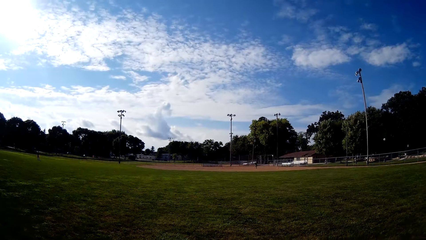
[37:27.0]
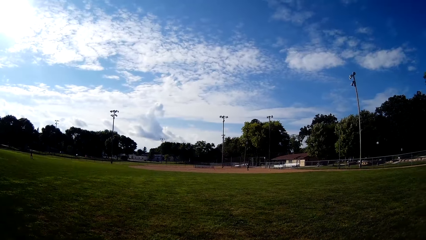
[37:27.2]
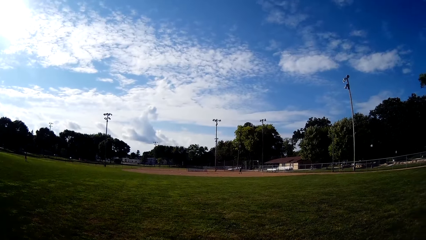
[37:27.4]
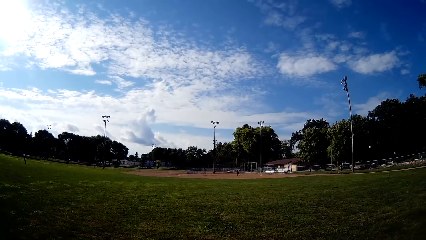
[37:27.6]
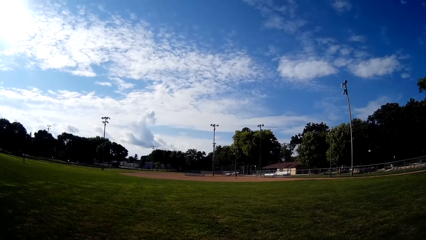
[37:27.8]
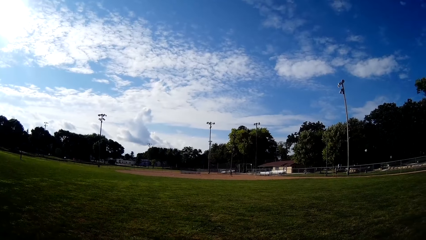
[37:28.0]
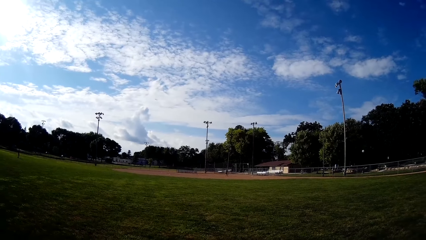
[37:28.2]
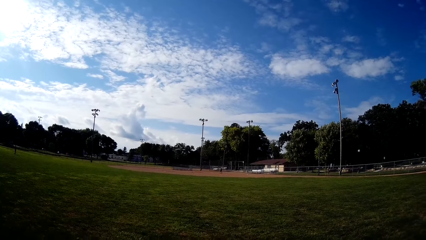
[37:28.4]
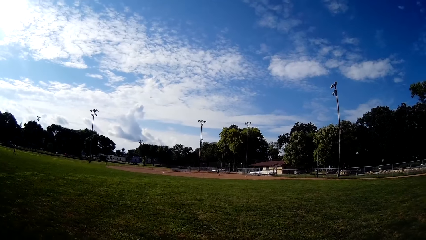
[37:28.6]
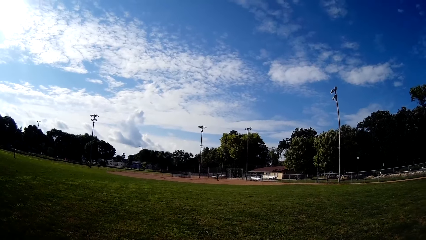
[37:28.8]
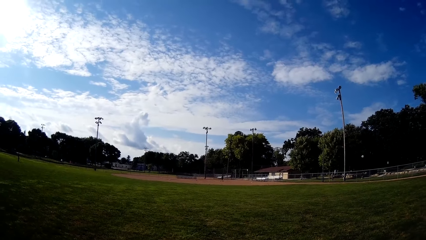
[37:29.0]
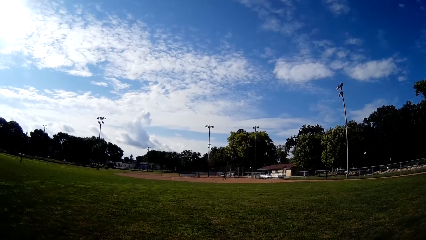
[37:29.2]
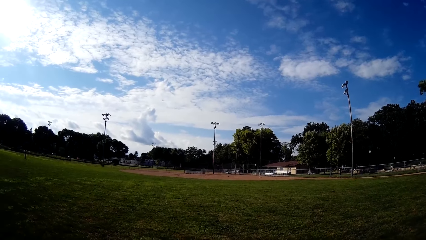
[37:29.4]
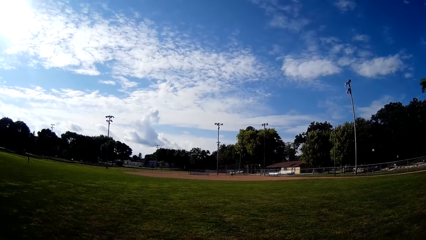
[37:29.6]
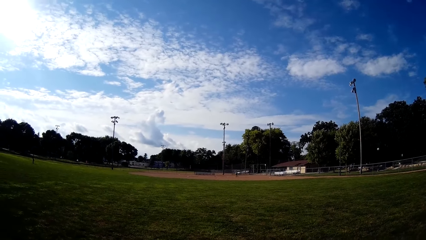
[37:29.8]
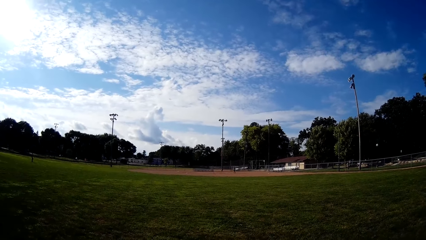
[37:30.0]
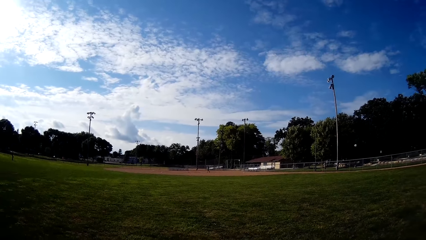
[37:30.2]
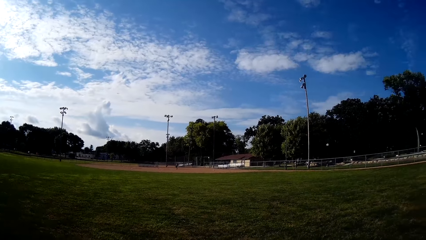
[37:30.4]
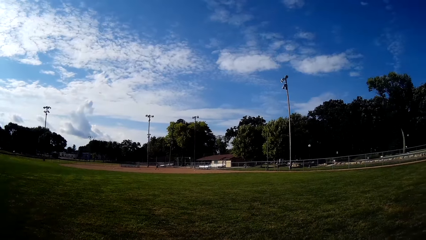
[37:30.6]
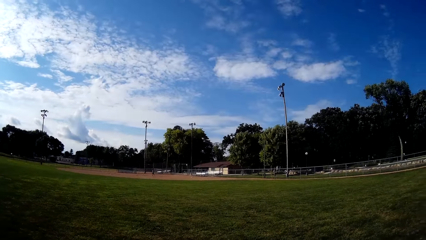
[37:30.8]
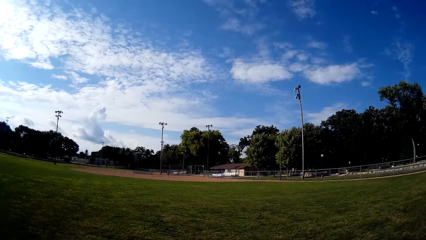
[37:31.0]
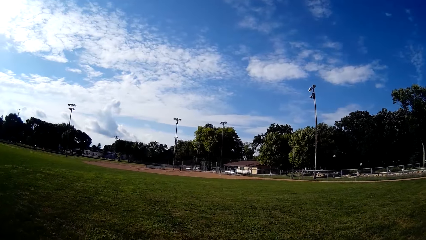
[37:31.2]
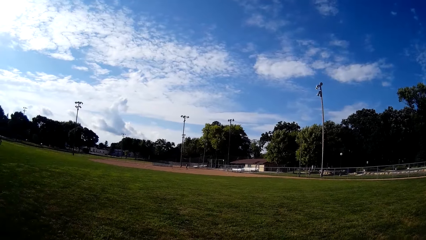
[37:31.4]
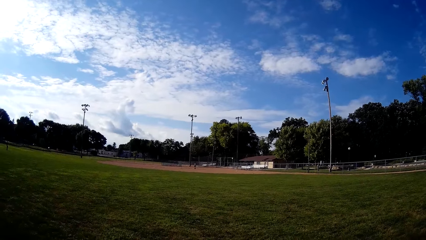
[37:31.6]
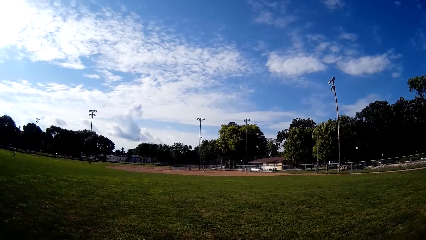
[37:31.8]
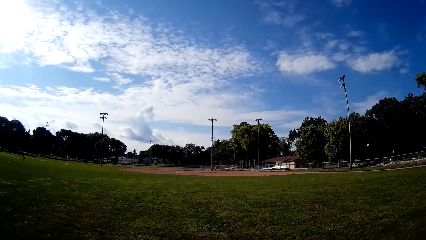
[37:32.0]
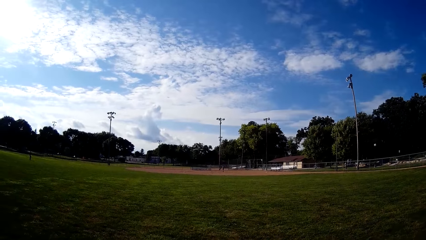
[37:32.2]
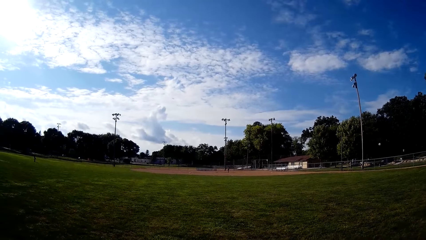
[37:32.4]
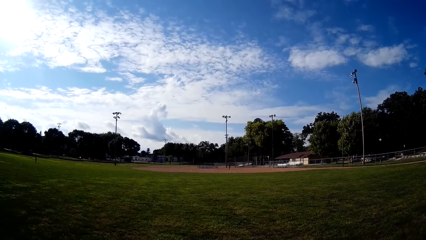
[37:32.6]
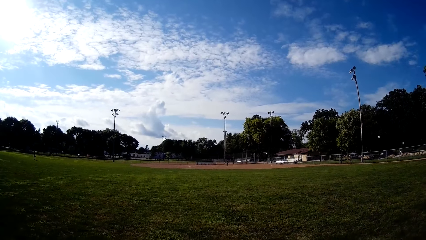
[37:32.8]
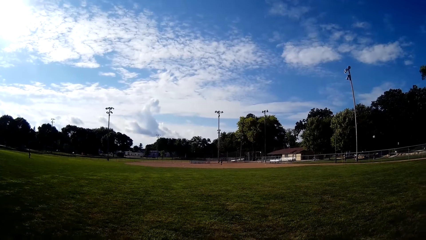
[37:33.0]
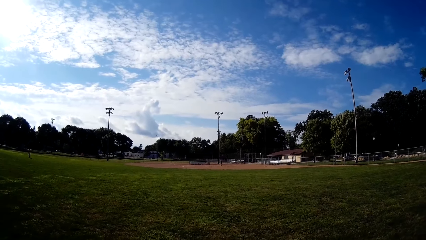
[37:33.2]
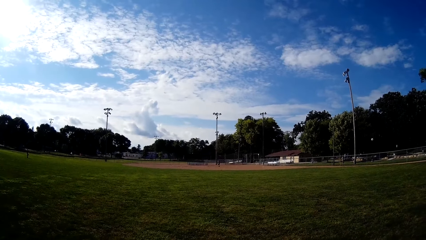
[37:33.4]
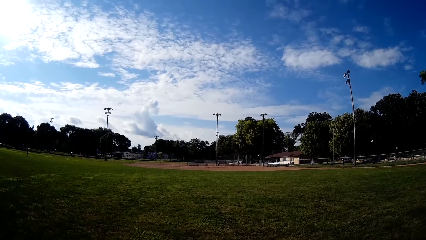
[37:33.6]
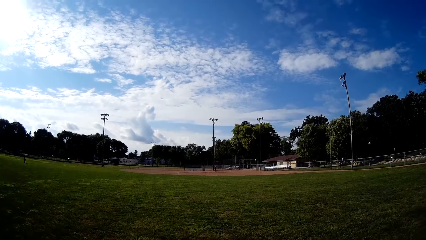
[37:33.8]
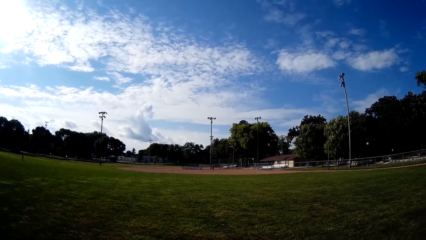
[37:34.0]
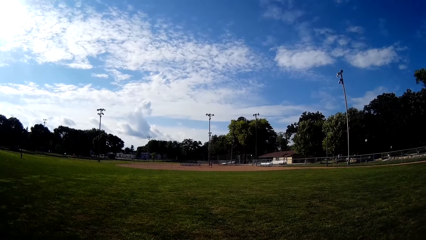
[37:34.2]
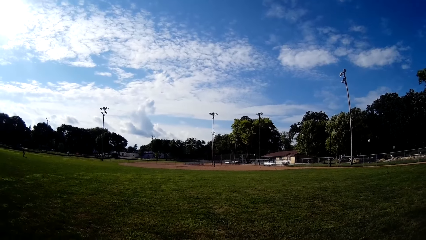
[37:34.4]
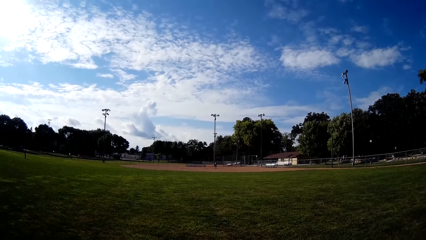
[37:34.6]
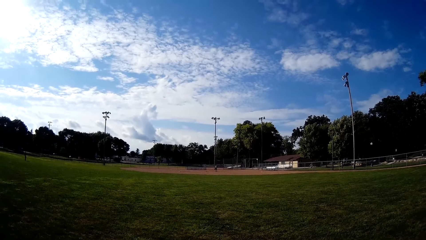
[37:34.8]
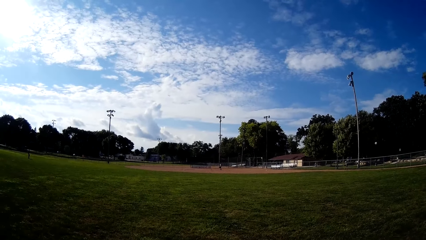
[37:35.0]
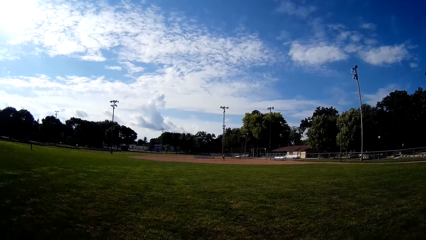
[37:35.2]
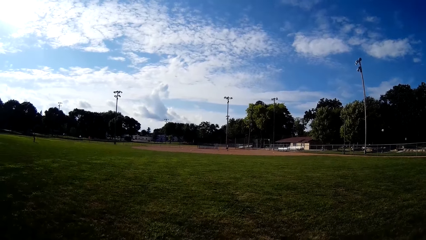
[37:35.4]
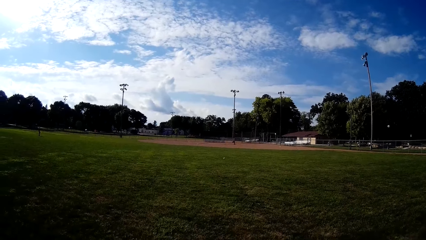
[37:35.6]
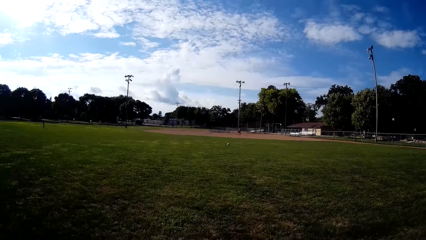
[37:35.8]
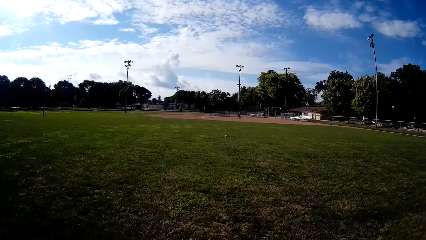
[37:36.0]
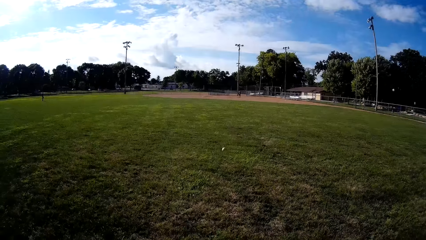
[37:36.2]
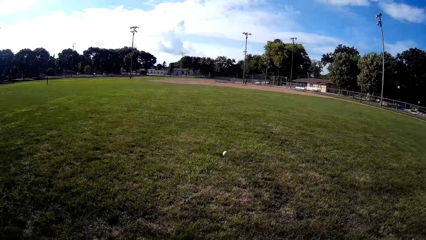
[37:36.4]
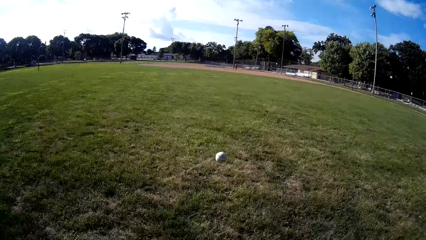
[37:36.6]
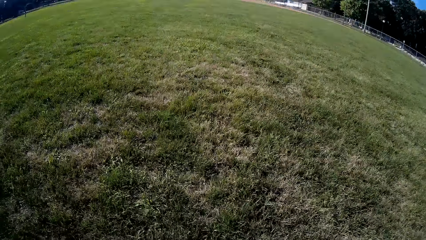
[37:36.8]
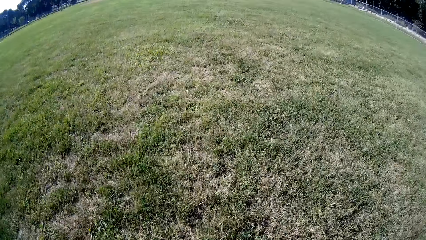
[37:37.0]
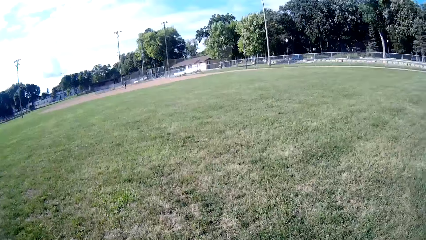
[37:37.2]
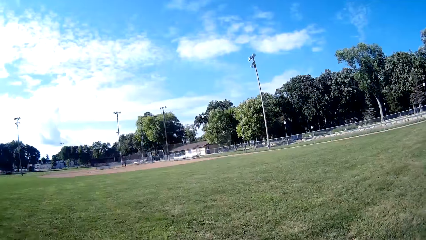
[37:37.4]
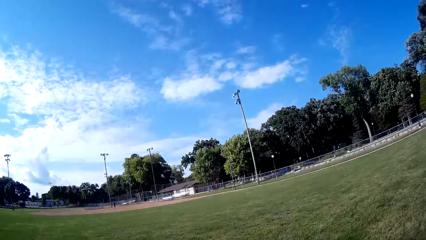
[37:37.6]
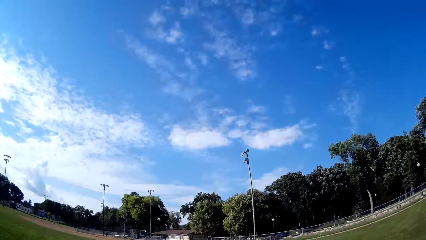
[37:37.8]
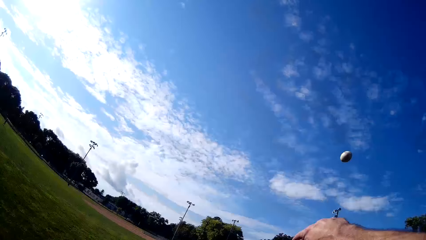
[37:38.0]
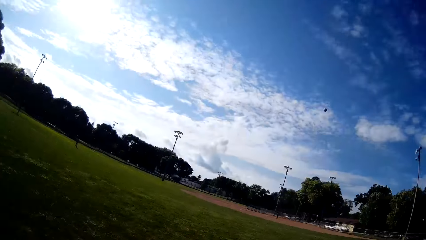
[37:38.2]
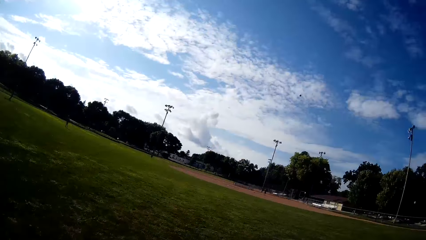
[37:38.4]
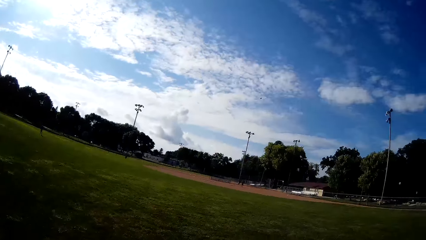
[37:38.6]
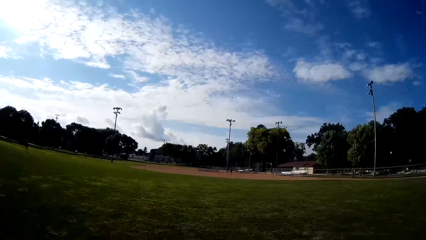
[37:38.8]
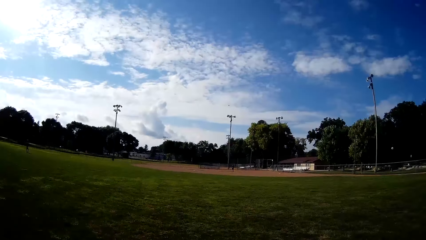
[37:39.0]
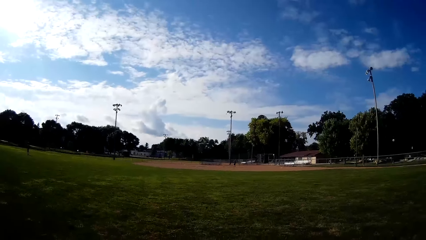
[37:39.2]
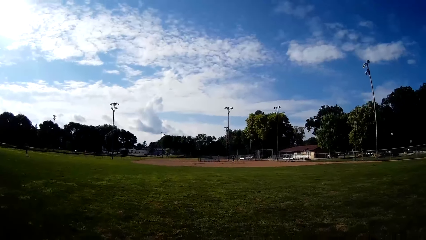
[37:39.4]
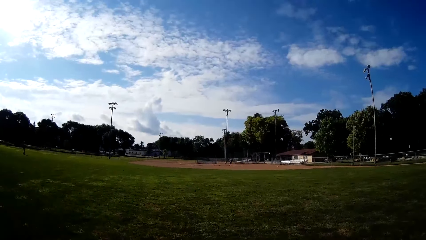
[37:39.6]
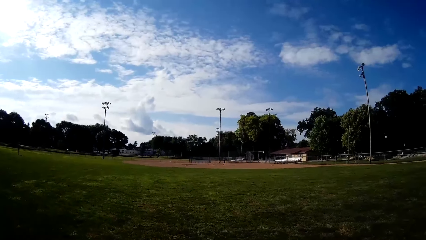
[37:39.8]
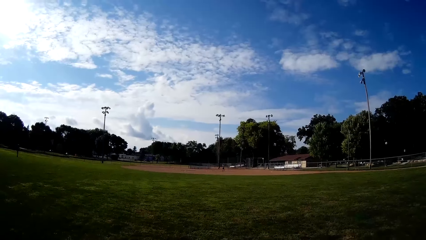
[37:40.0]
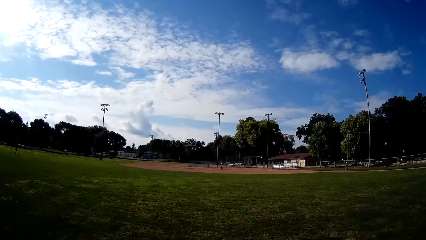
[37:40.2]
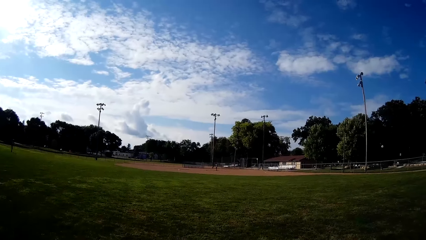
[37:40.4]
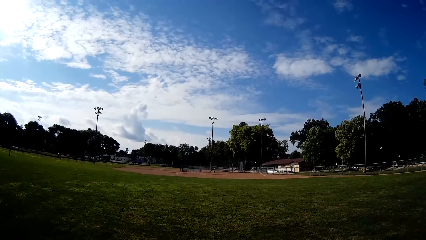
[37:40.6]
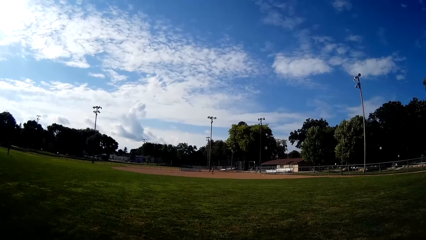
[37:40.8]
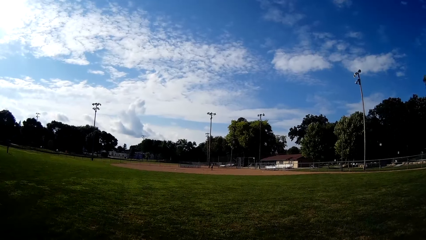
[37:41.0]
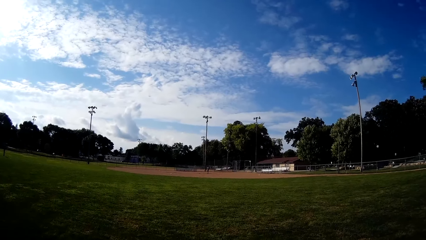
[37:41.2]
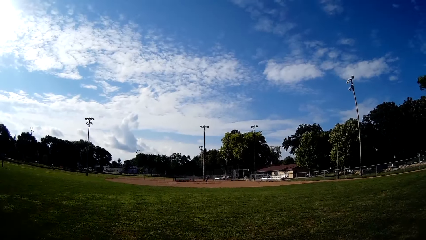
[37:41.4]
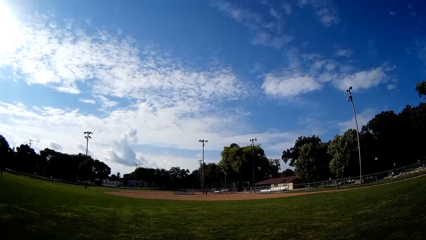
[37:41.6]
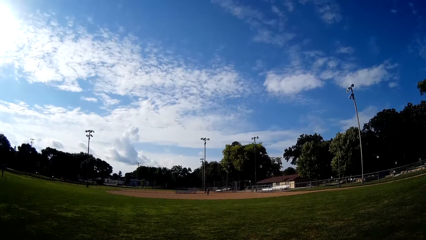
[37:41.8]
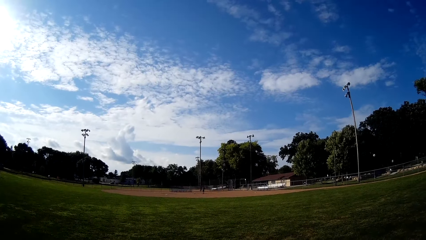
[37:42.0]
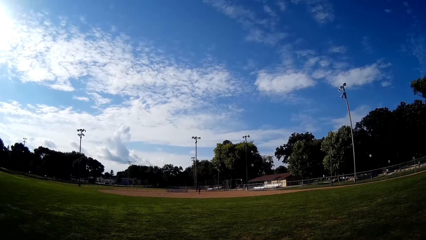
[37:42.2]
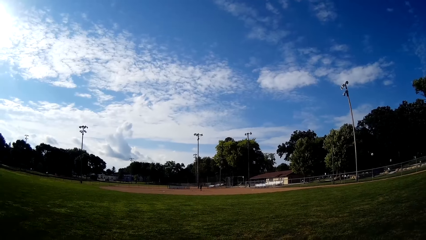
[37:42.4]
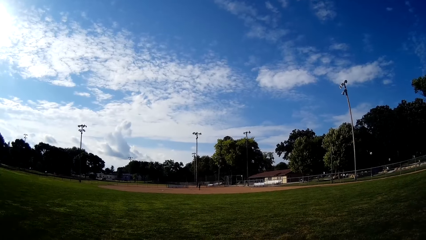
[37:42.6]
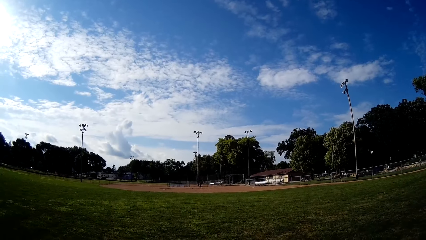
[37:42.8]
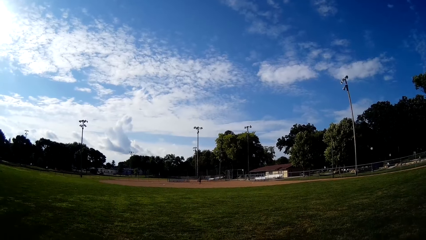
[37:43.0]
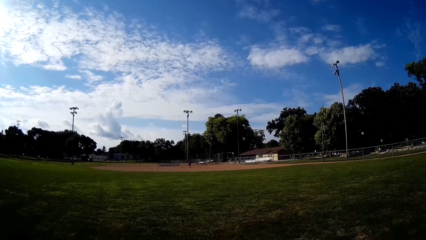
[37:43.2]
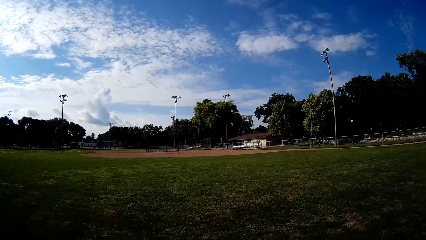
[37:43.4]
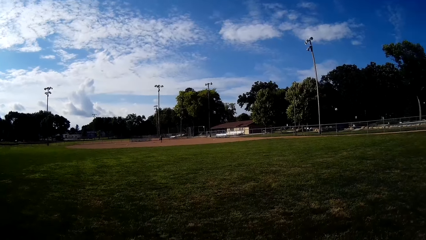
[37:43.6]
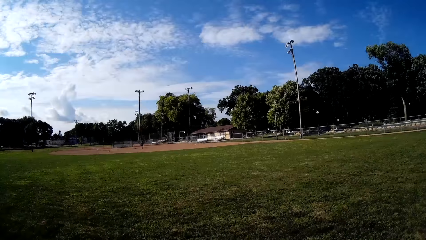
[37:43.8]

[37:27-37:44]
A person hits the ball. The camera wearer catches the baseball. They pick up the ball. They throw the baseball to the person.
